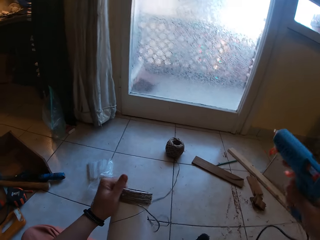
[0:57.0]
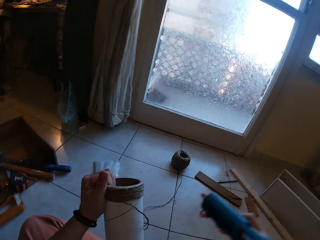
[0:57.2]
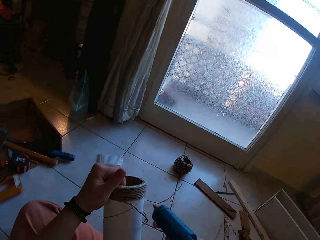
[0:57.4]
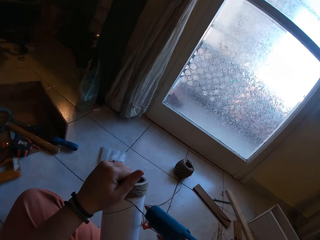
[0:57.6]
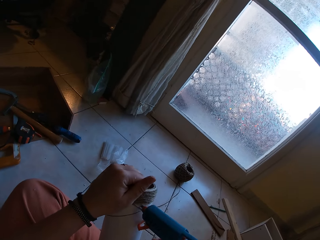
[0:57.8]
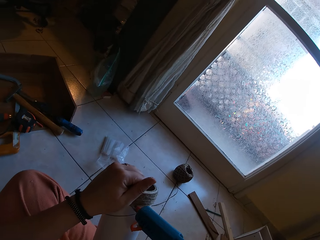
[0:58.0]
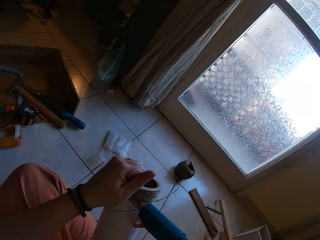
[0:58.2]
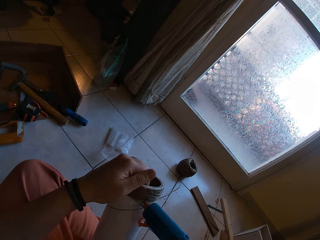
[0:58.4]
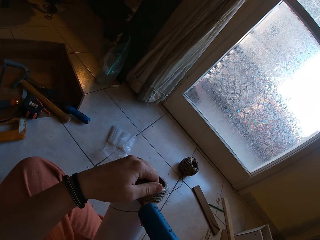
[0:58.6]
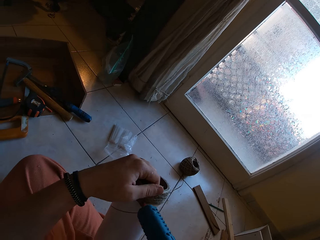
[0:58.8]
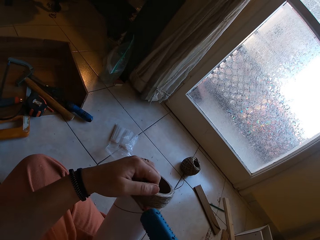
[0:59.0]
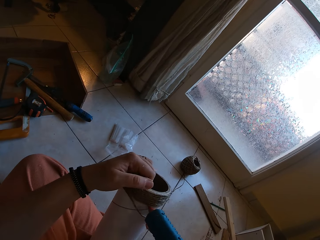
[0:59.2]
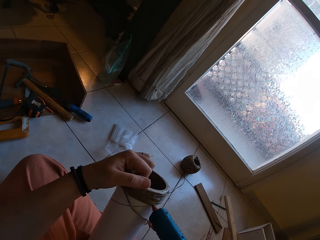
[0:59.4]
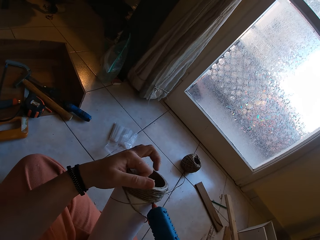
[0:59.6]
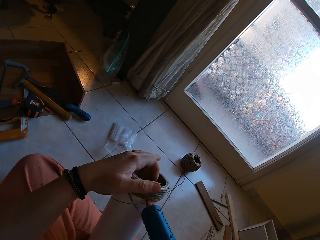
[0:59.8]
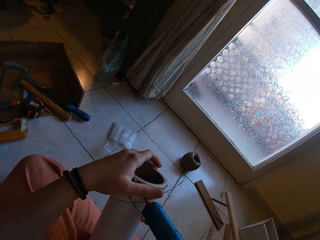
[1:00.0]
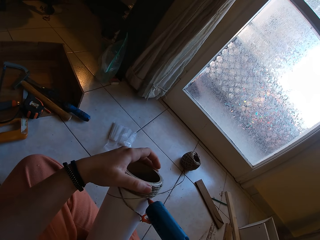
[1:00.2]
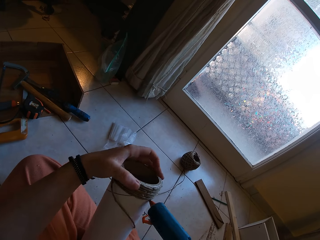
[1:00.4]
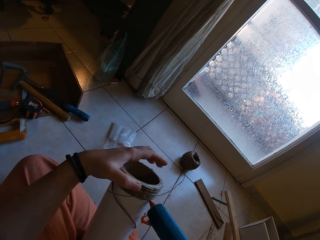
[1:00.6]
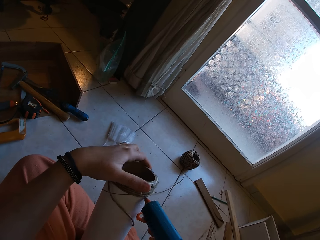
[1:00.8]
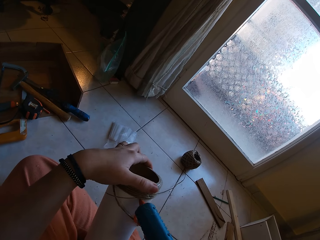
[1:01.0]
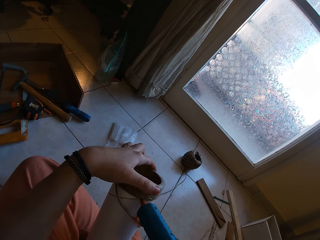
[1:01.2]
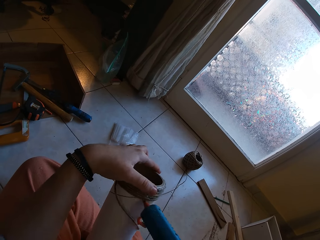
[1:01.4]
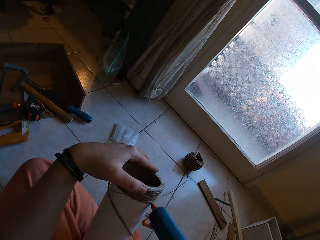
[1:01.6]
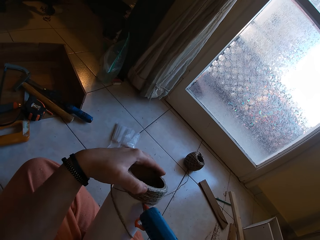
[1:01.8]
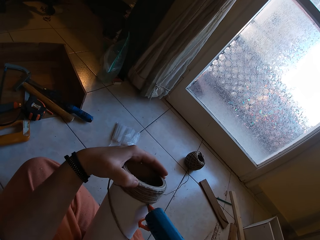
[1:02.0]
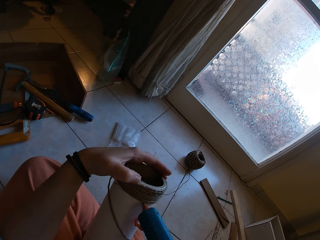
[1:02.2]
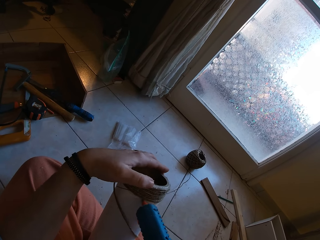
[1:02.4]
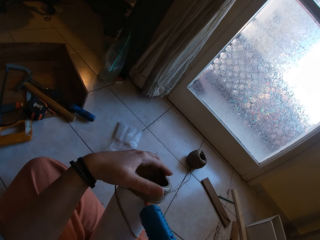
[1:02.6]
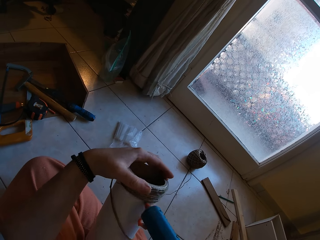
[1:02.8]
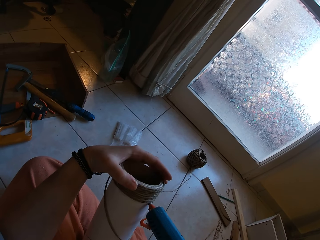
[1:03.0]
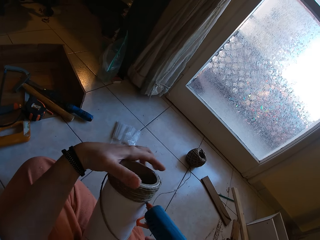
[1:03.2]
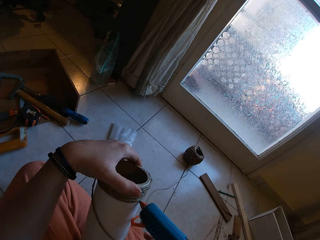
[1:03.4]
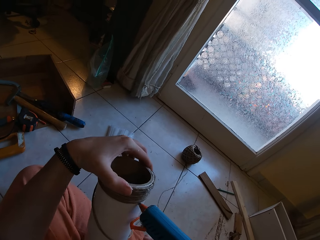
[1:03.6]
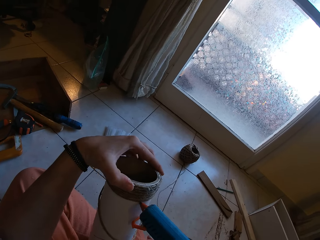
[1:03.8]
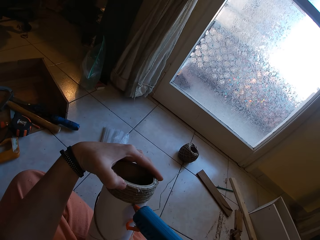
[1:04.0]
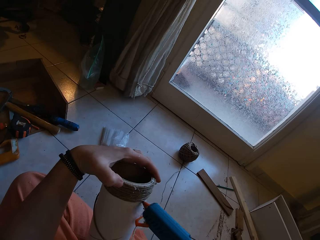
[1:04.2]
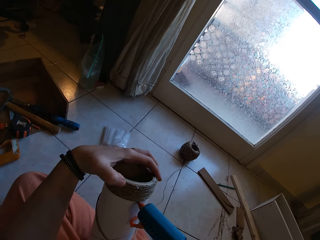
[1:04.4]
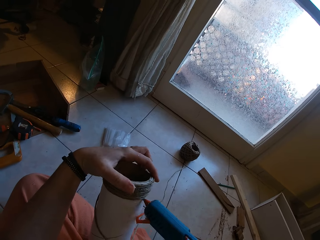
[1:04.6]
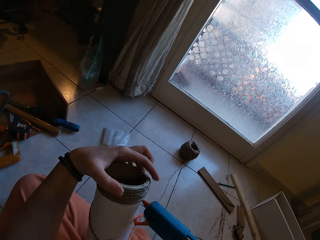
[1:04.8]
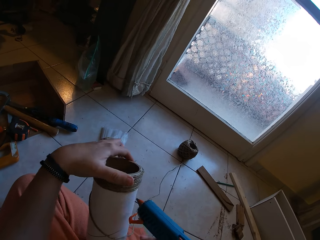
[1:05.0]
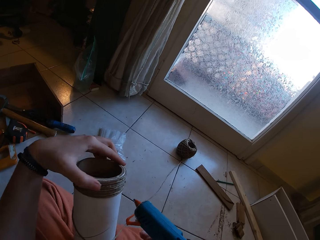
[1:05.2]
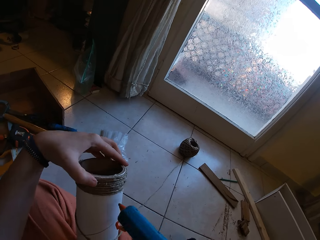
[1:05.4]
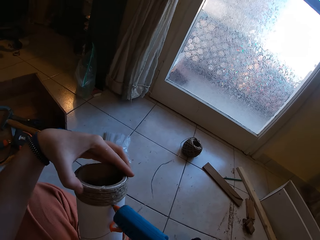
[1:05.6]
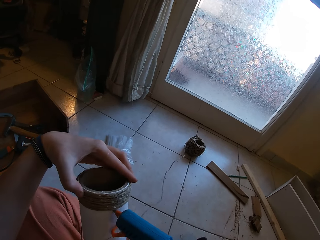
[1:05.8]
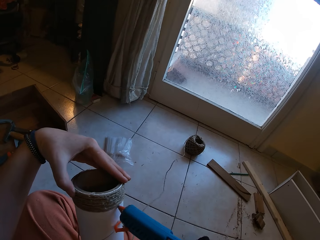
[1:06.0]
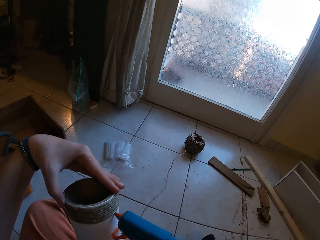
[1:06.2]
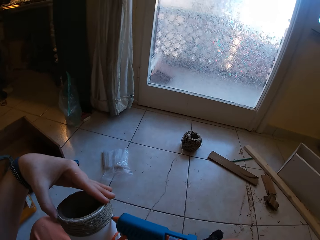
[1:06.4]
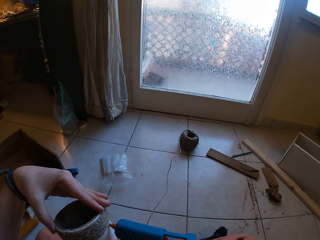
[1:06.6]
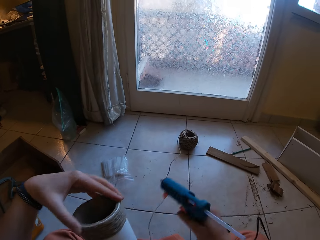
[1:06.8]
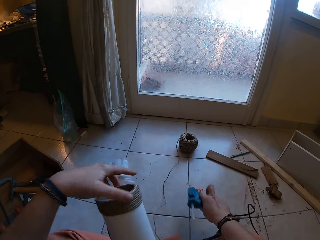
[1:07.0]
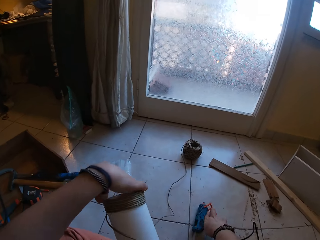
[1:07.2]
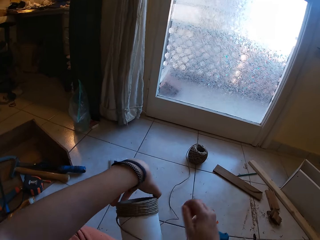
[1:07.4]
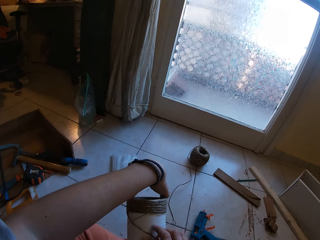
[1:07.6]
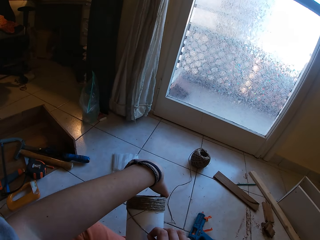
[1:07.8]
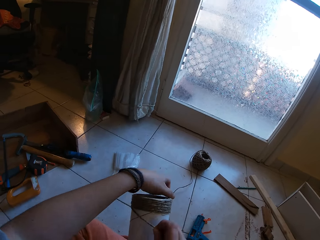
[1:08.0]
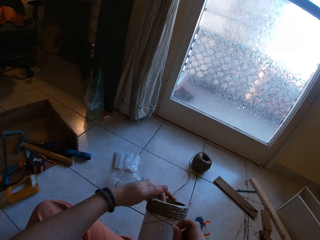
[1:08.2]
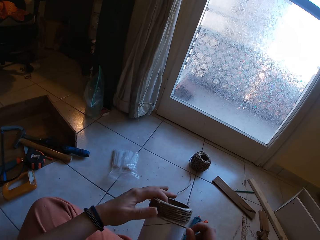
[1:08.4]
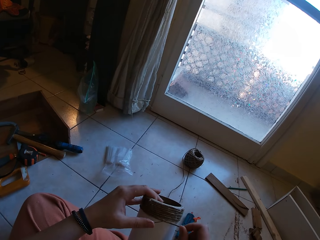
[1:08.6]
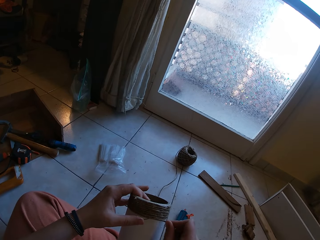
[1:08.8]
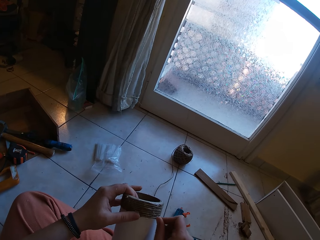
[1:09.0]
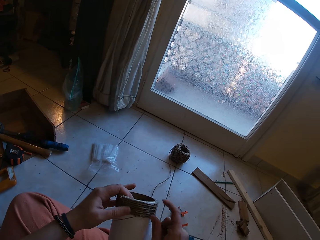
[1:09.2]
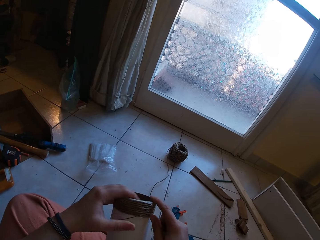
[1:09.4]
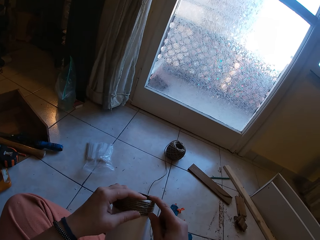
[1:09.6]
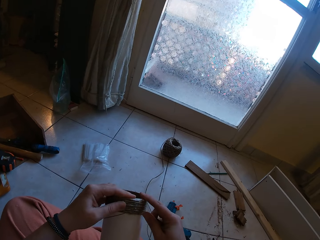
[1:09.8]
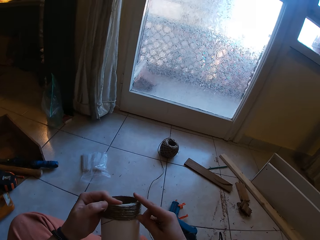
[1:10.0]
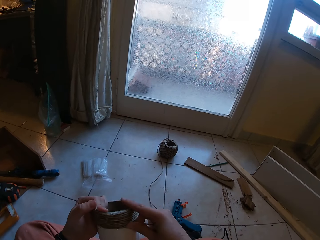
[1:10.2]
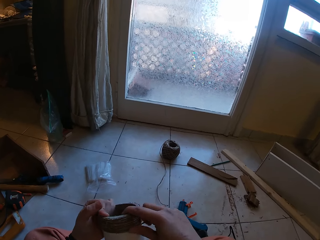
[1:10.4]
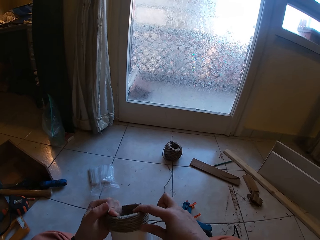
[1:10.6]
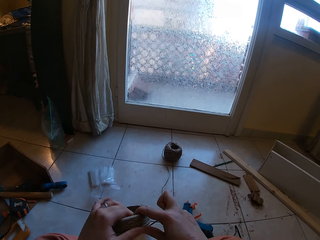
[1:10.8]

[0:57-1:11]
The camera wearer picks a carton on the floor. She applies glue on the cardboard tube with the glue gun in her right hand. She applies glue on the cardboard tube with the glue gun in her right hand again. She drops the glue gun on the floor with her right hand. She rolls the twine on the cardboard tube with her right hand.

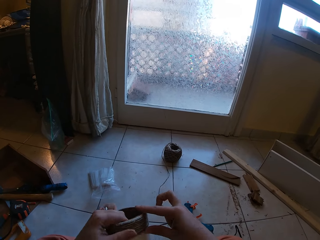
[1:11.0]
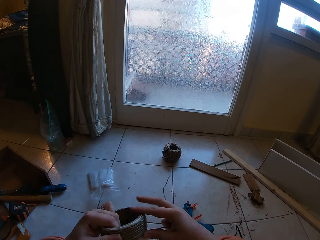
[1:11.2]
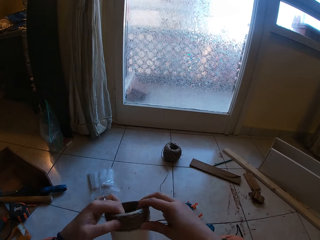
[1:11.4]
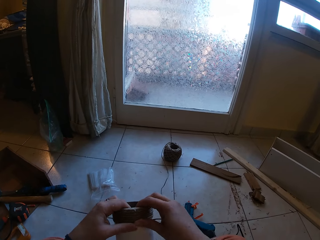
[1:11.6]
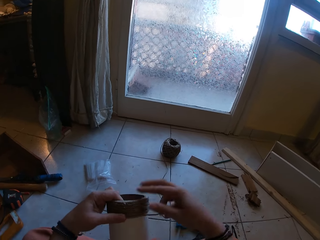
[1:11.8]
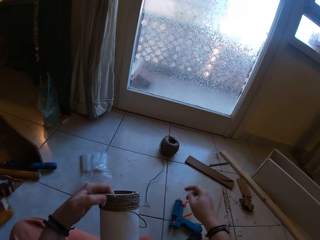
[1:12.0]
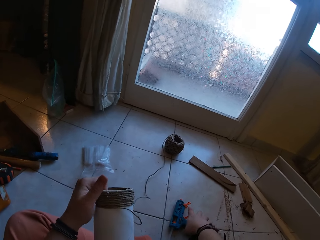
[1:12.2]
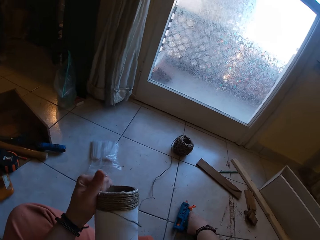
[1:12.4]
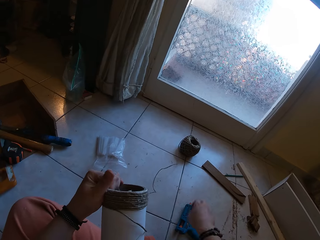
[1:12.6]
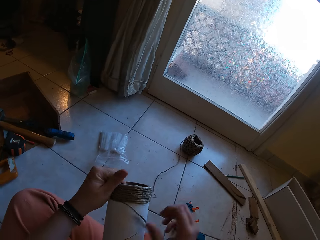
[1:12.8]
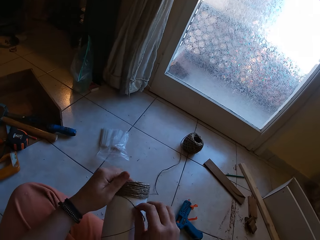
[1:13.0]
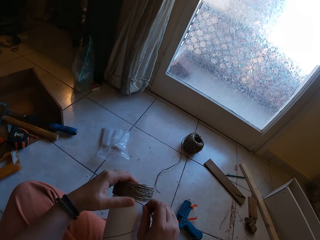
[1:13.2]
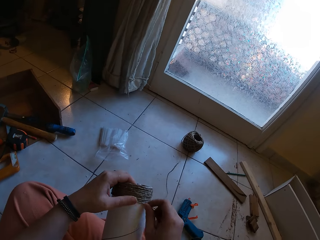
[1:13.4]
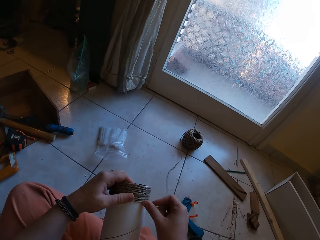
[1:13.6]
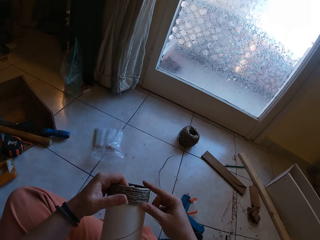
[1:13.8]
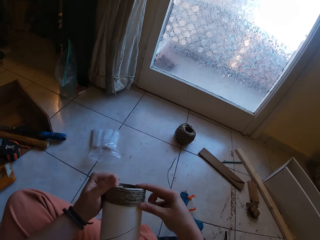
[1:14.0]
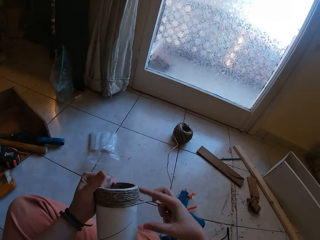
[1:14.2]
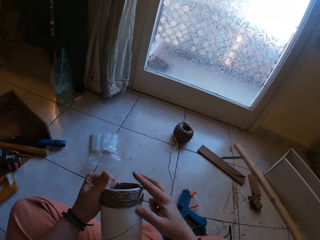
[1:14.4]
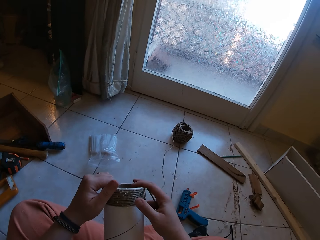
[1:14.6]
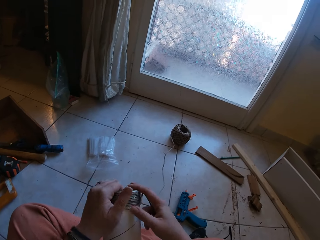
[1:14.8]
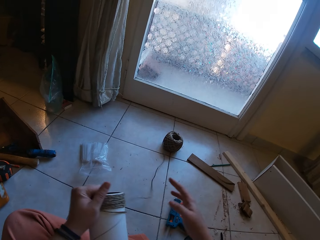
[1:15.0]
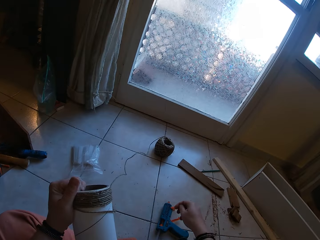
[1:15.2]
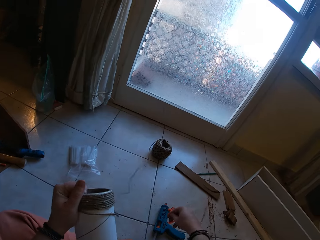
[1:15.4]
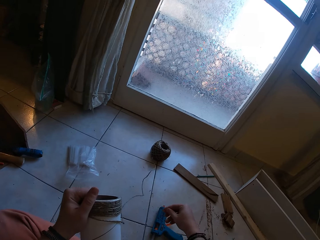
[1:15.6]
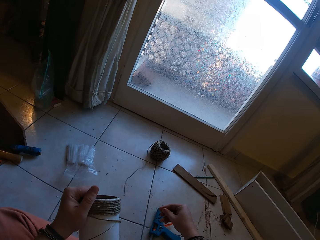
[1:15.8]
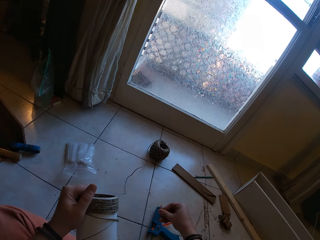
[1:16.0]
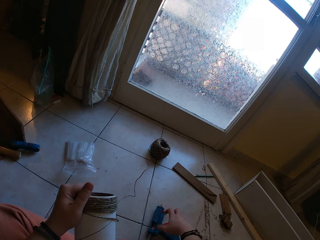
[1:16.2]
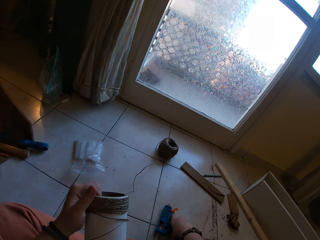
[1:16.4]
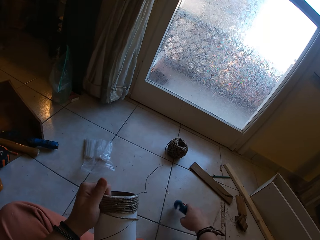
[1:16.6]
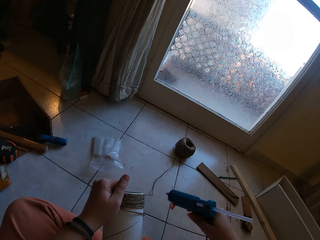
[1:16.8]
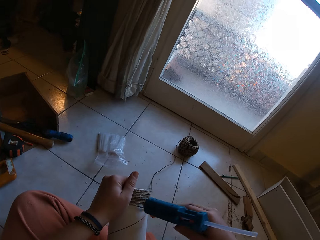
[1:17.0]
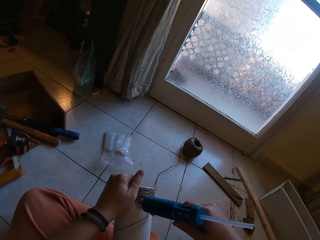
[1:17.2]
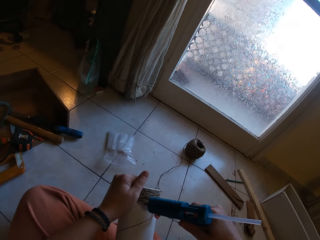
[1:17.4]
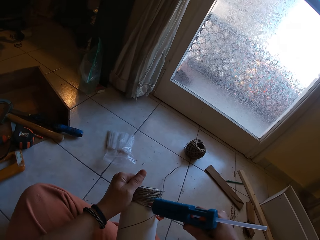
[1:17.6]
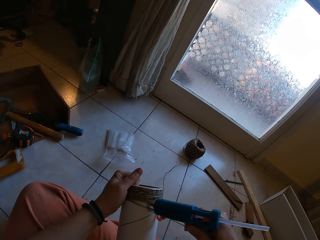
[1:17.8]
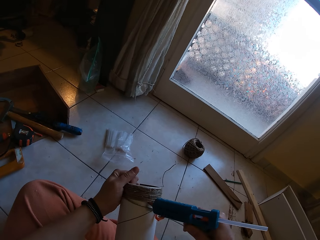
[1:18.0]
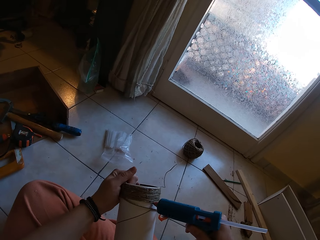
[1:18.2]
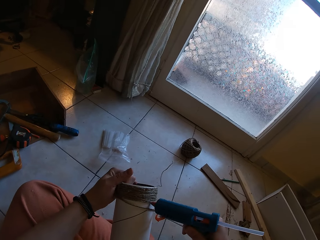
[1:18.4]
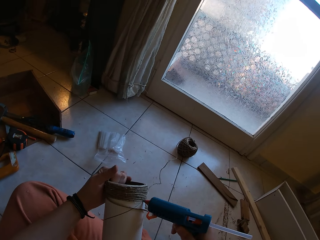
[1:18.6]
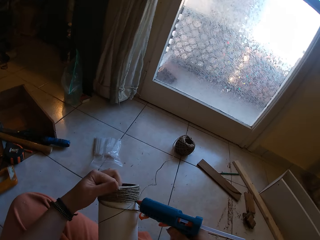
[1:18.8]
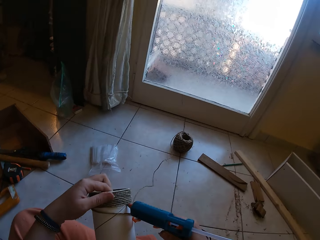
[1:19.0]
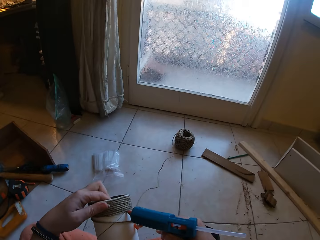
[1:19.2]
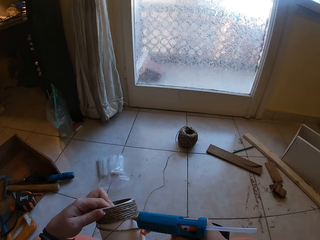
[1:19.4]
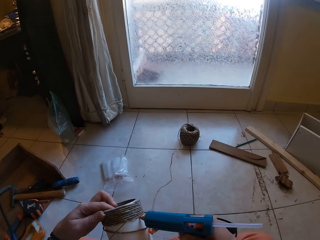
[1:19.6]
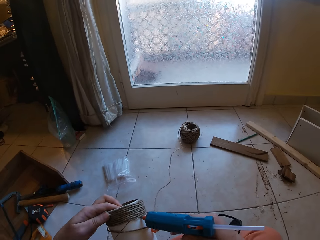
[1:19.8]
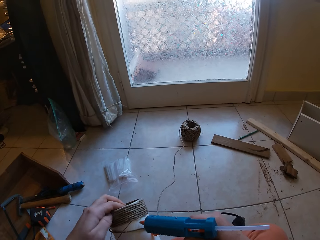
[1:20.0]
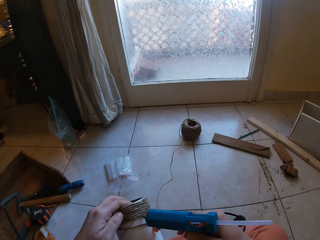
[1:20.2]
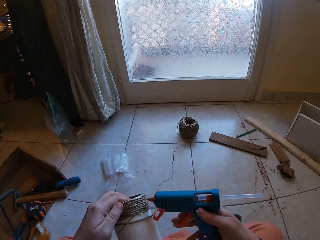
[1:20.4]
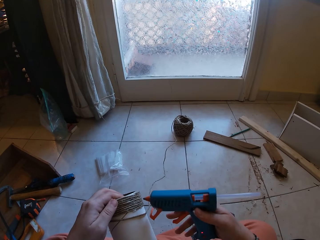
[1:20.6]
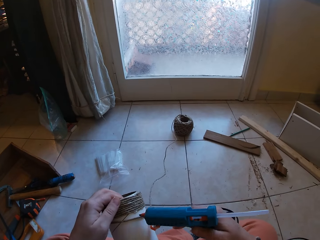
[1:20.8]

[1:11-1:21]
The camera wearer touches the glue gun on the floor with her right hand. She rolls the twine on the cardboard tube with her right hand. She picks the glue gun from the floor with her right hand. She rubs fingers. She applies glue on the cardboard tube with the glue gun in her right hand.
